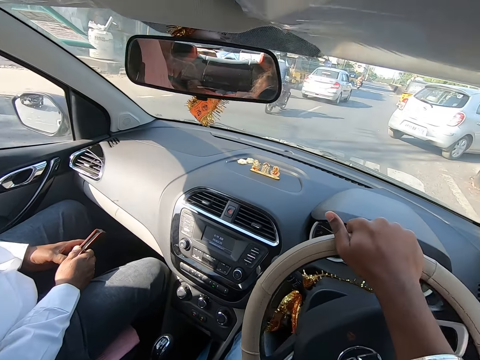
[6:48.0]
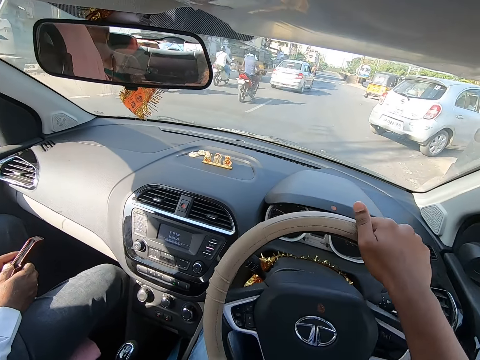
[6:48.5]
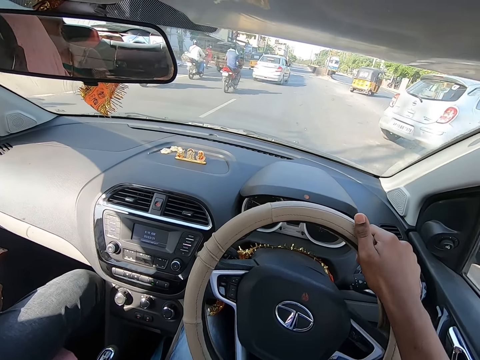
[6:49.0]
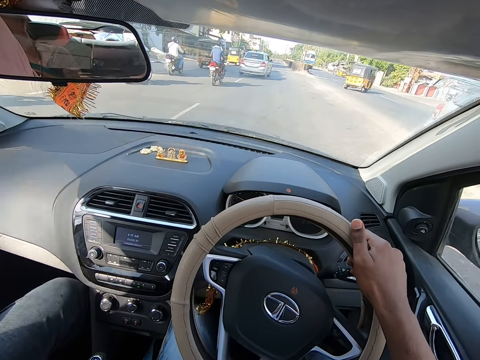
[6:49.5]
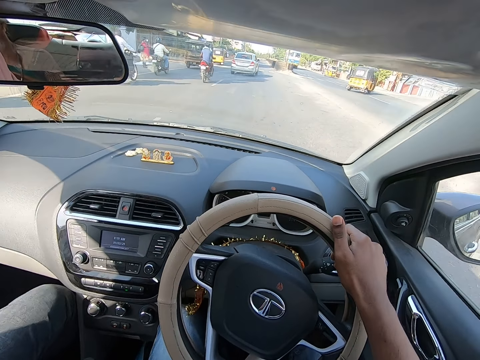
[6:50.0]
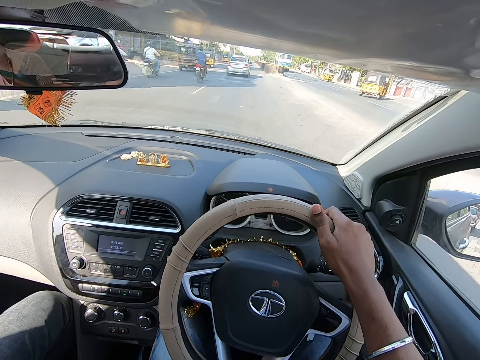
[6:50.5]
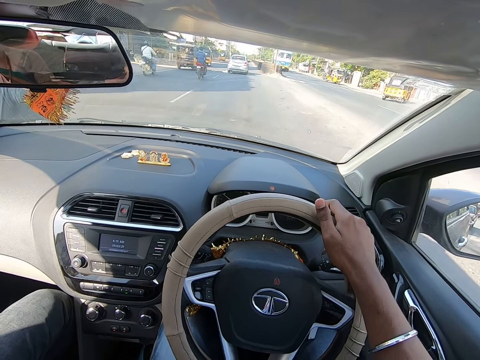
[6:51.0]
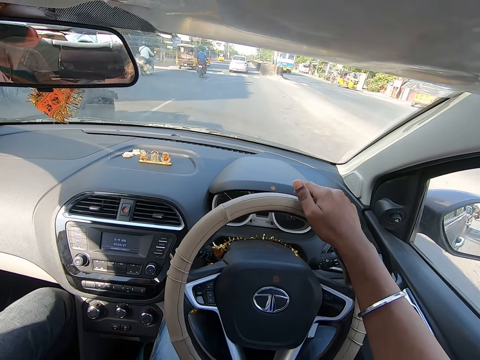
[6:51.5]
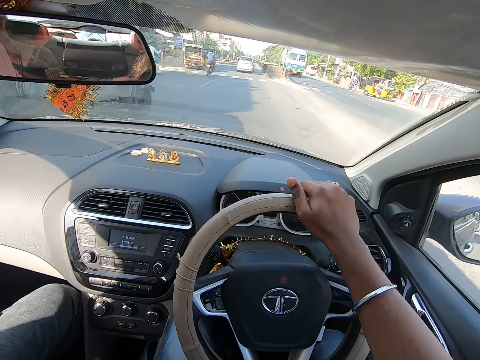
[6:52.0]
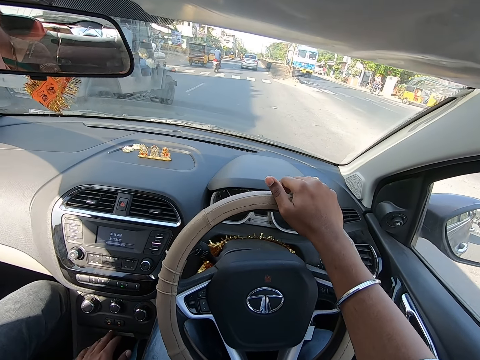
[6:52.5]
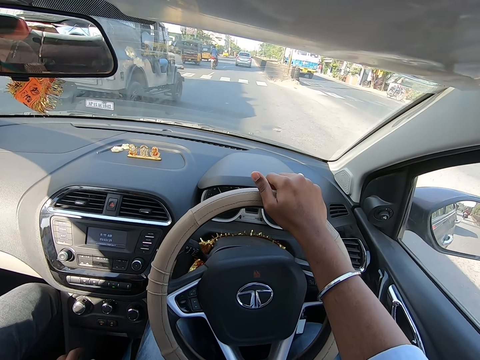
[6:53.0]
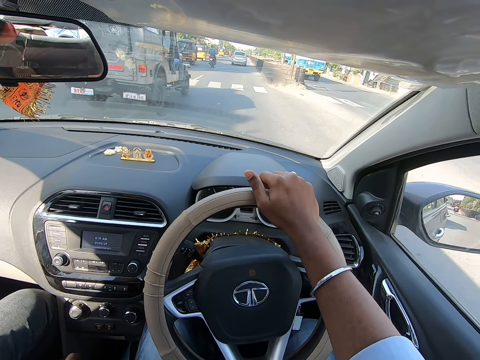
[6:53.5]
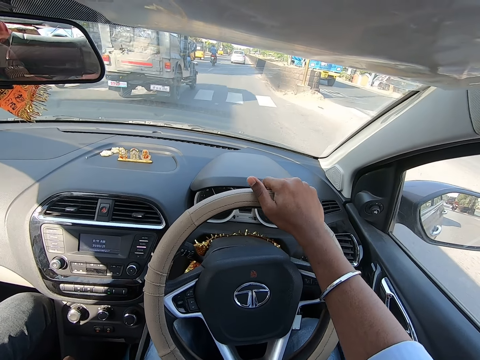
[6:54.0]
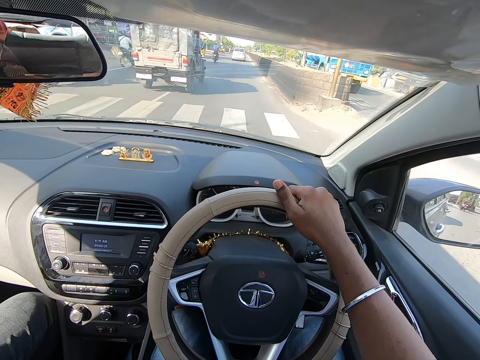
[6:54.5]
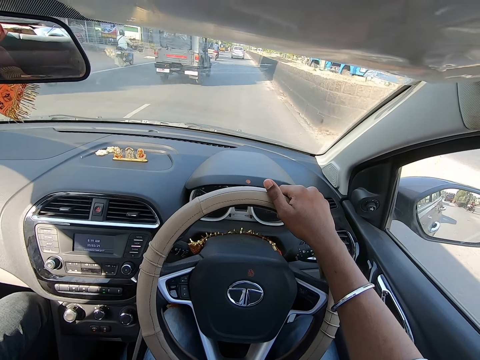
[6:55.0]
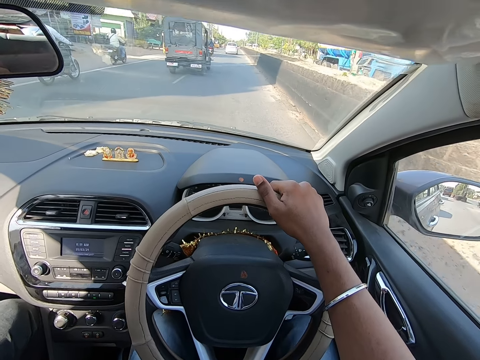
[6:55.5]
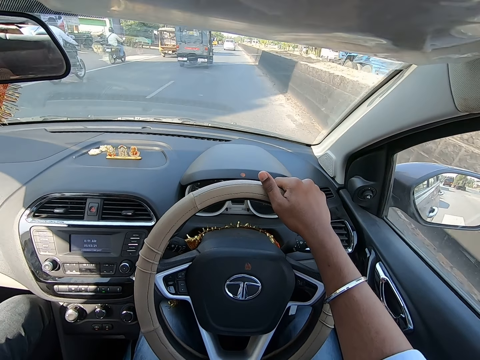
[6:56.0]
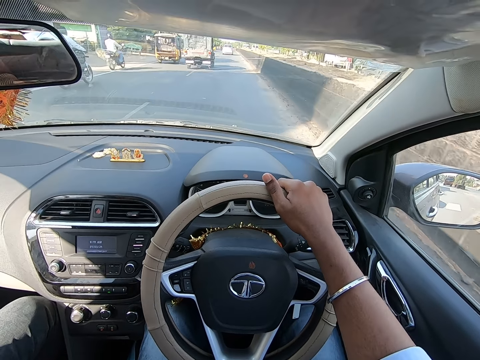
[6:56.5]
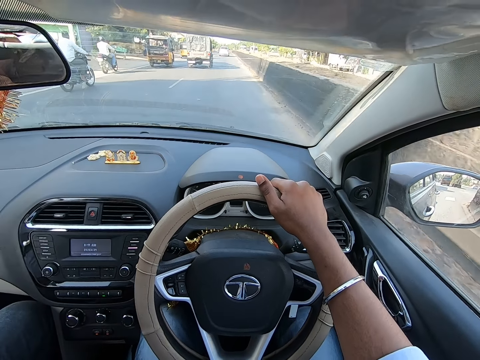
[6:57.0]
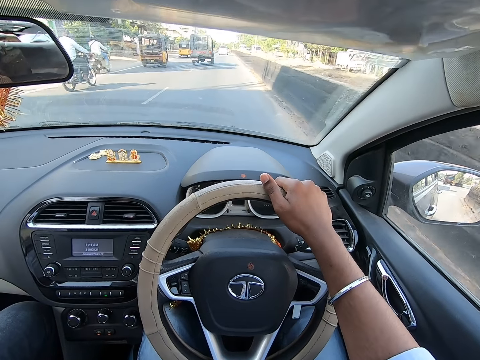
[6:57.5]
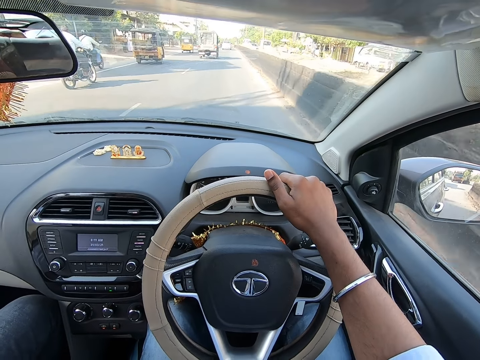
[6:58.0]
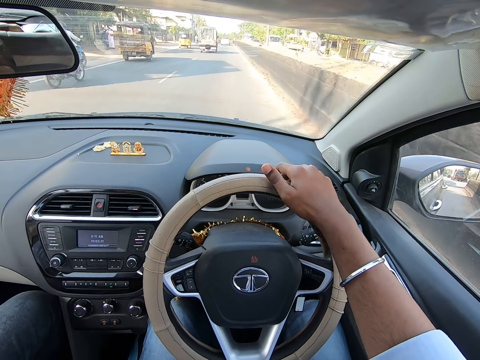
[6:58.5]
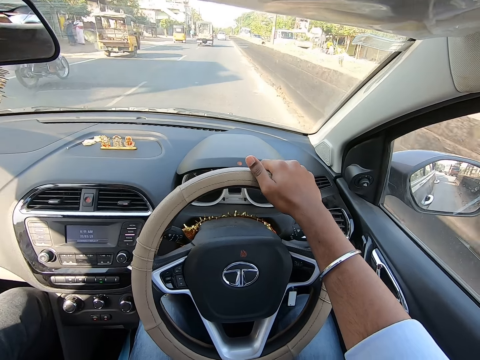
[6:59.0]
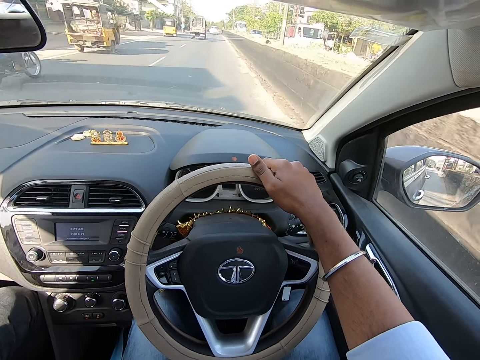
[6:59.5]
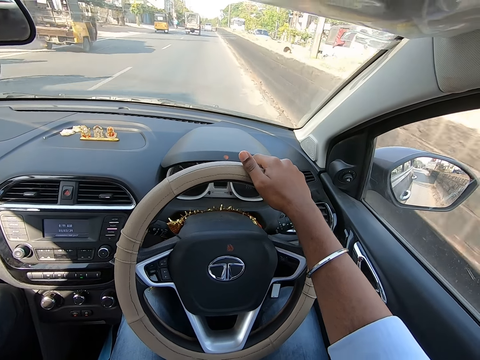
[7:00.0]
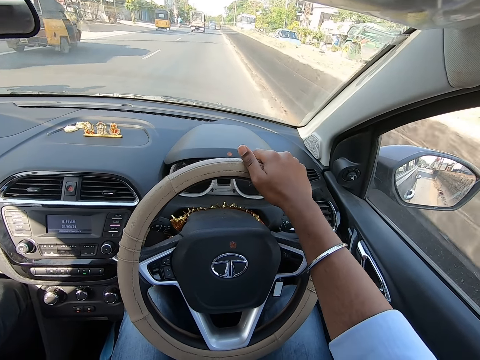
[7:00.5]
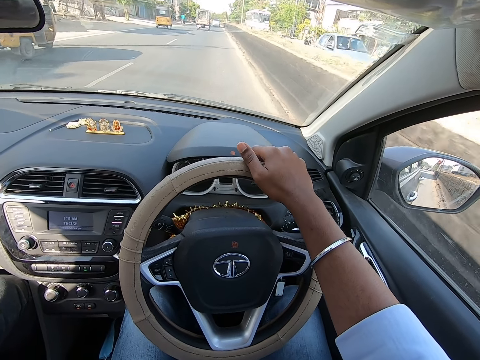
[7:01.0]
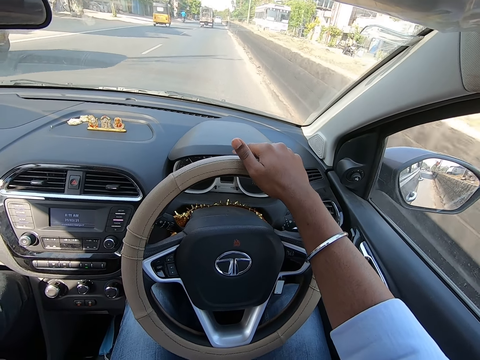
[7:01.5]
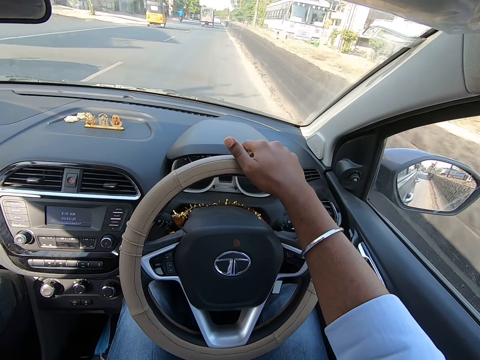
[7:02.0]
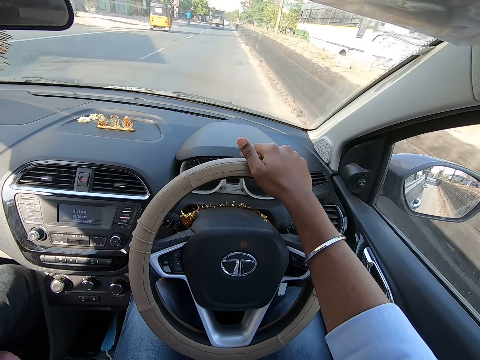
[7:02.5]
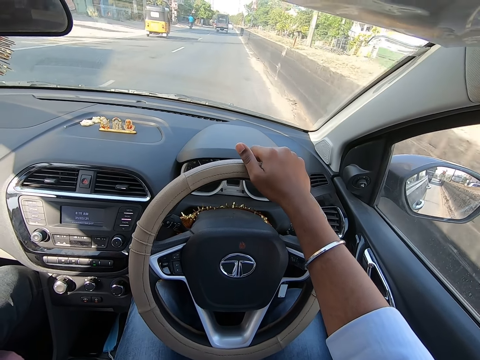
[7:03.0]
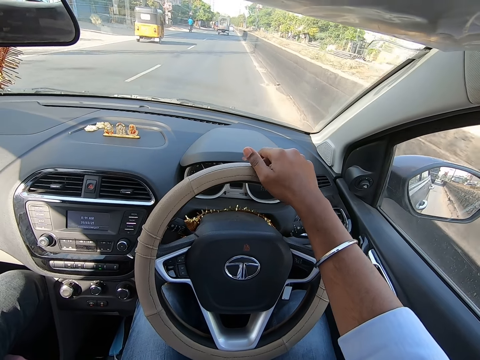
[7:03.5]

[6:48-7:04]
The camera wearer drives past a motorcycle. They drive past a tricycle.

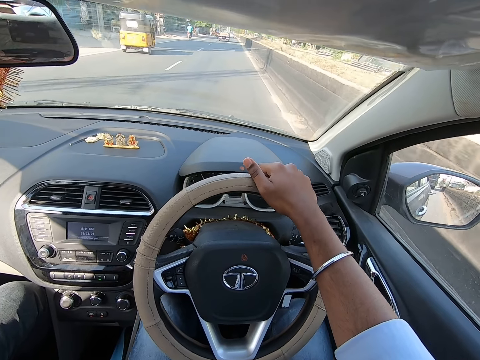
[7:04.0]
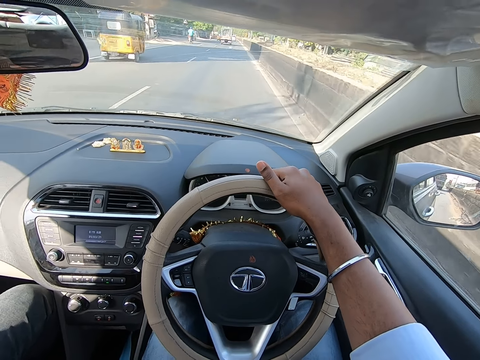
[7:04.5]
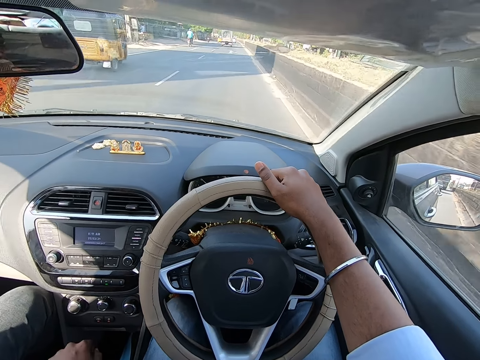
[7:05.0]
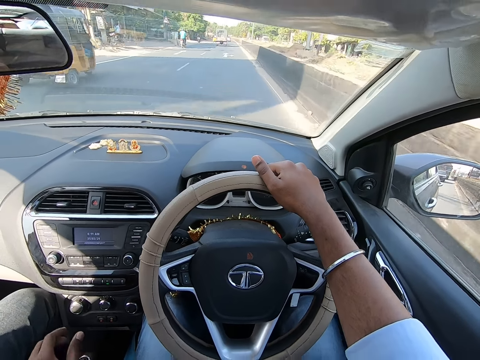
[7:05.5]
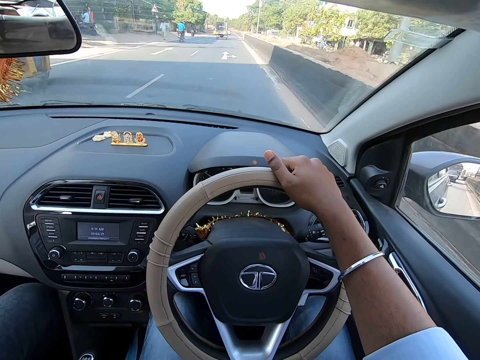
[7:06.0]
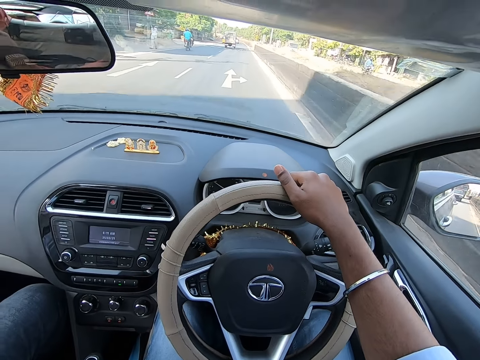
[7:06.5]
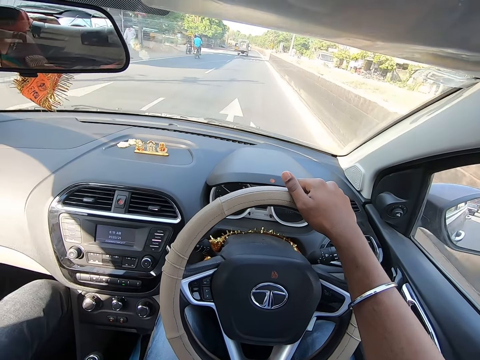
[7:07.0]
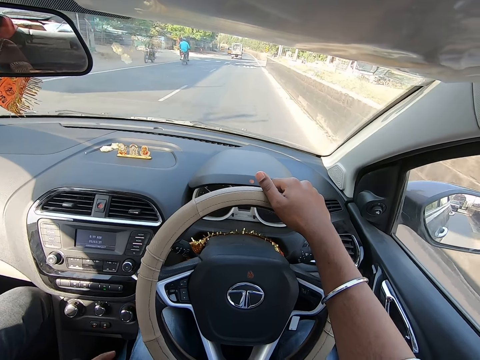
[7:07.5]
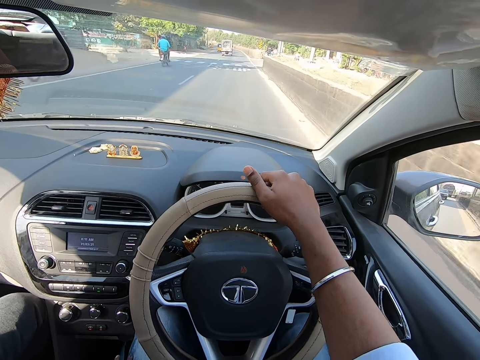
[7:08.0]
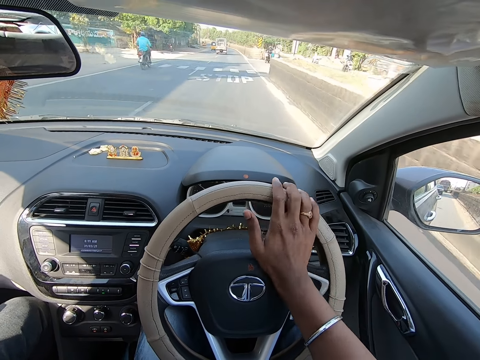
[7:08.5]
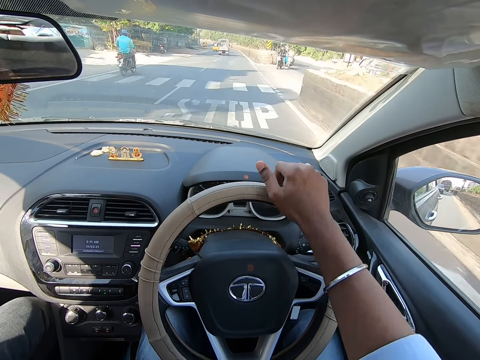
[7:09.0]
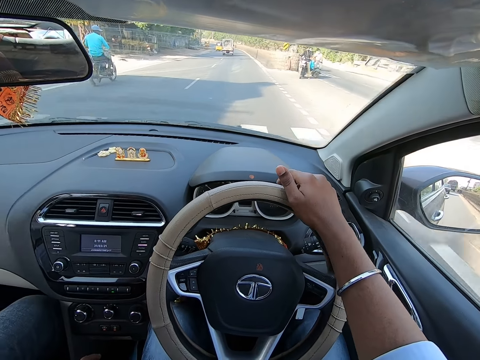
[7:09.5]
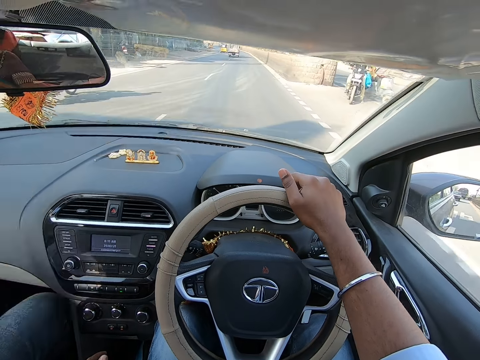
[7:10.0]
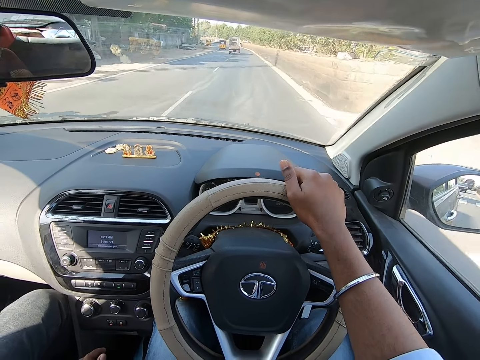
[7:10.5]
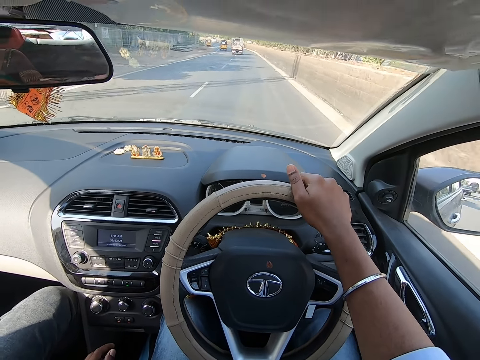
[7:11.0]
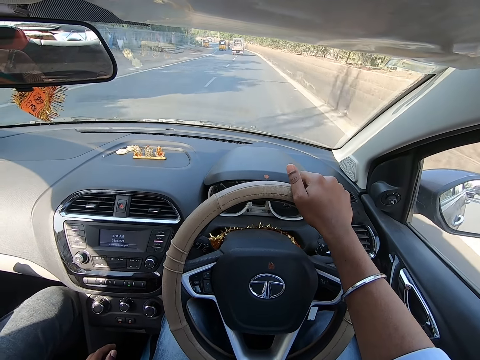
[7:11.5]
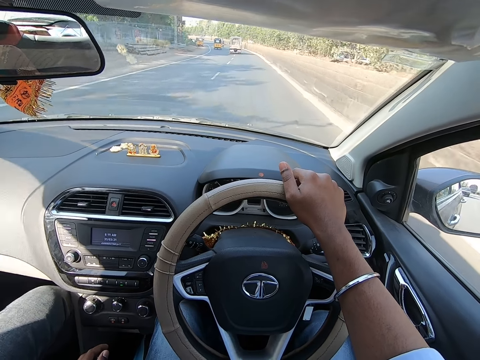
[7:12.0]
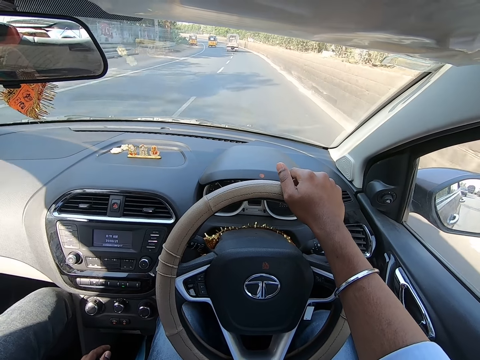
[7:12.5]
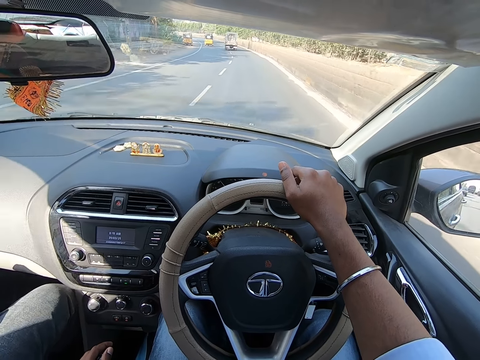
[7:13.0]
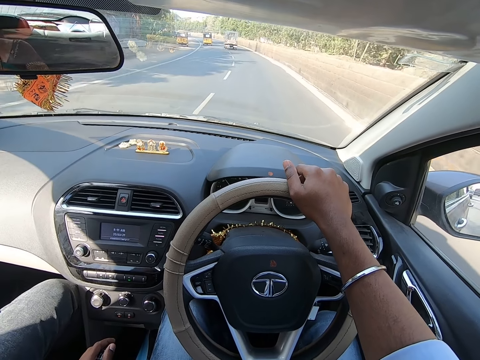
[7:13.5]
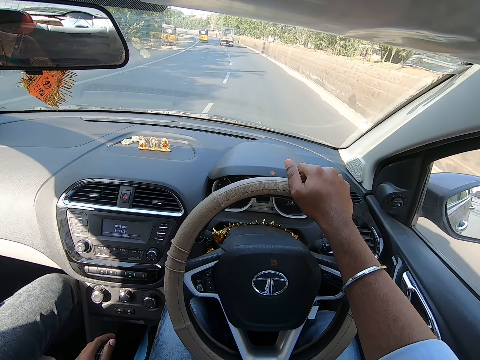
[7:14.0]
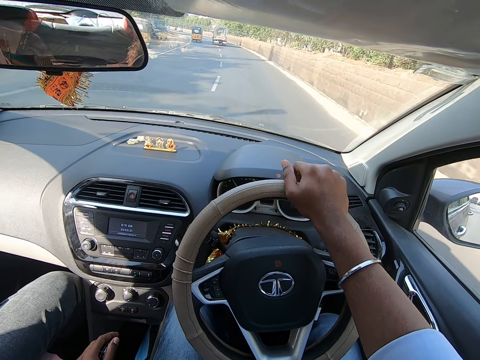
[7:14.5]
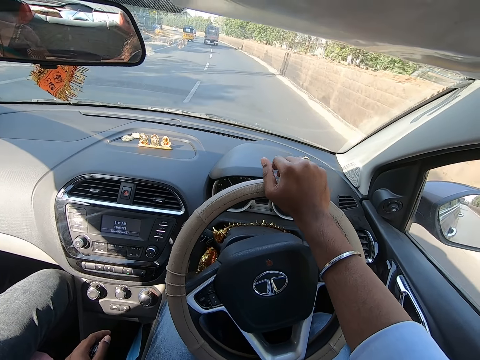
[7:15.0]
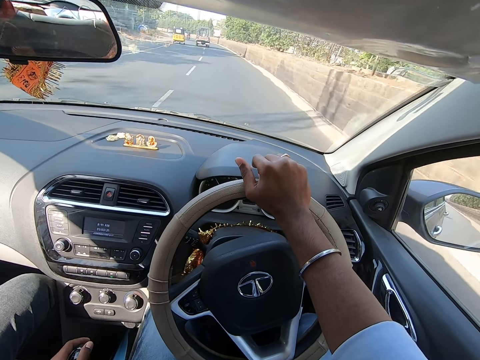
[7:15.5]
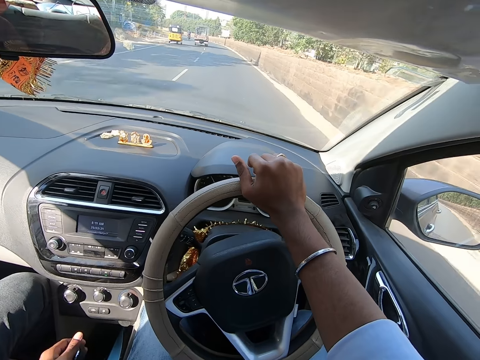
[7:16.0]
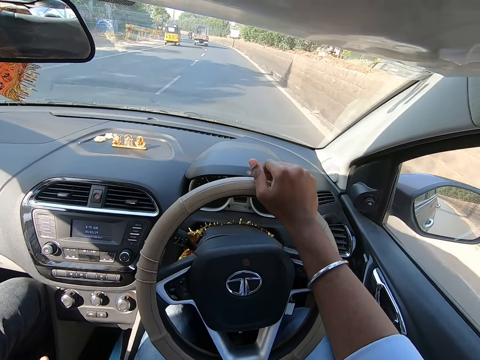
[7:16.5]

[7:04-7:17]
The camera wearer drives past a tricycle. They drive past a motorcycle. The man interacts with the woman.
